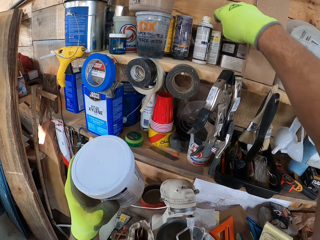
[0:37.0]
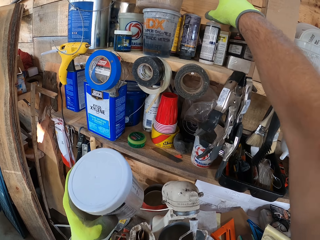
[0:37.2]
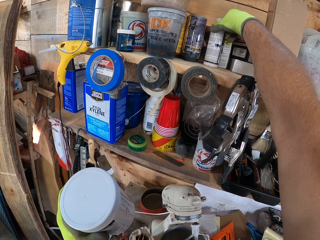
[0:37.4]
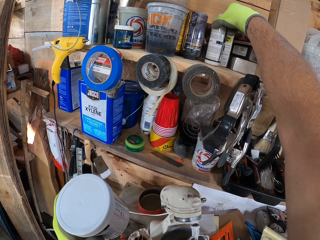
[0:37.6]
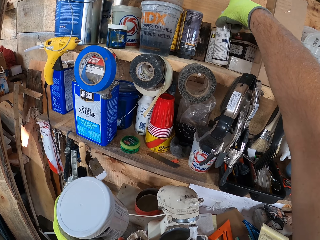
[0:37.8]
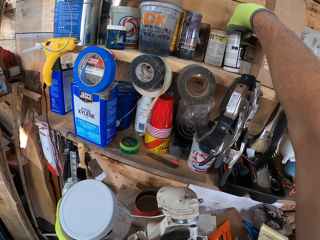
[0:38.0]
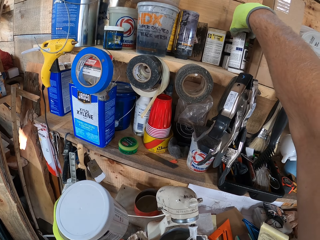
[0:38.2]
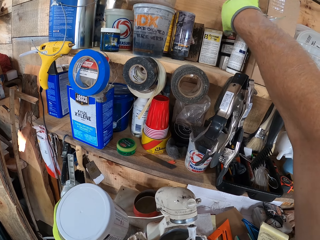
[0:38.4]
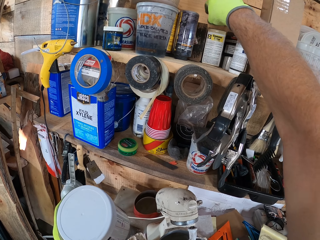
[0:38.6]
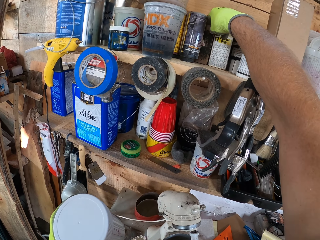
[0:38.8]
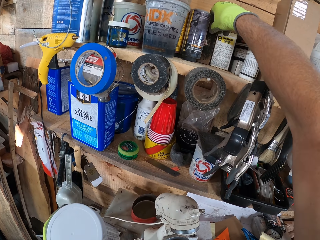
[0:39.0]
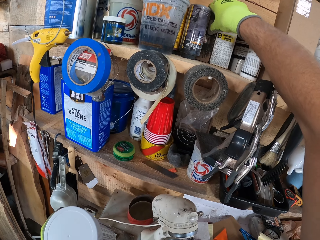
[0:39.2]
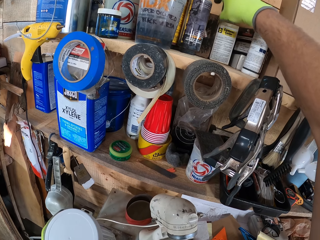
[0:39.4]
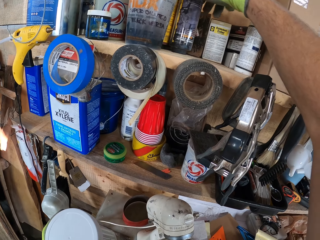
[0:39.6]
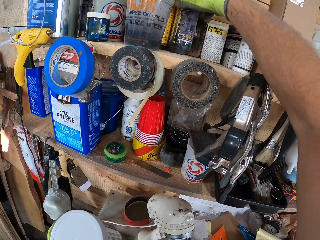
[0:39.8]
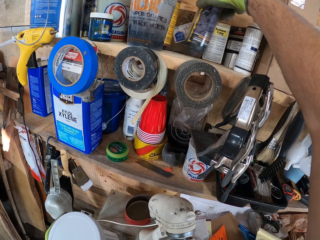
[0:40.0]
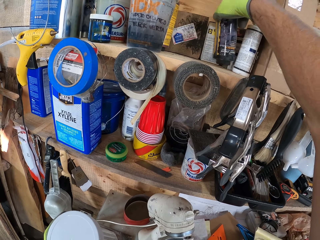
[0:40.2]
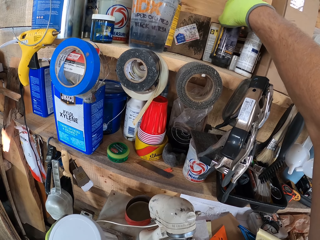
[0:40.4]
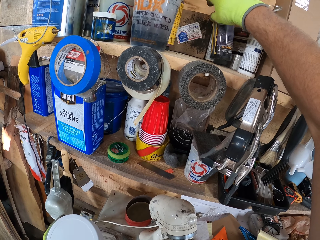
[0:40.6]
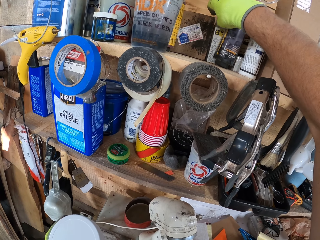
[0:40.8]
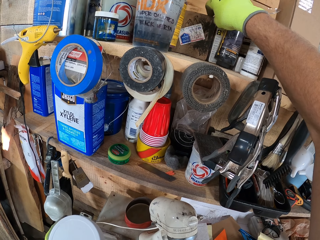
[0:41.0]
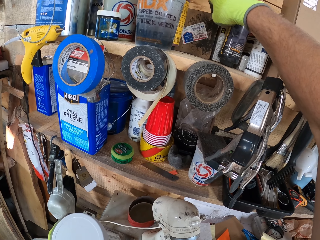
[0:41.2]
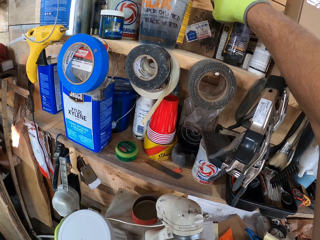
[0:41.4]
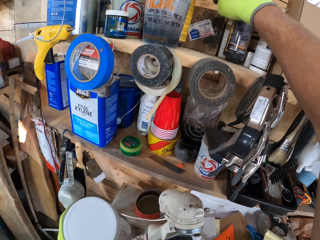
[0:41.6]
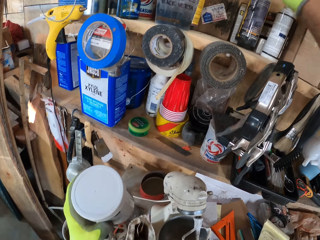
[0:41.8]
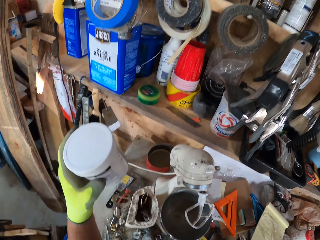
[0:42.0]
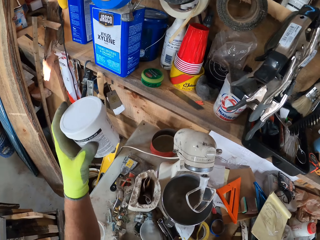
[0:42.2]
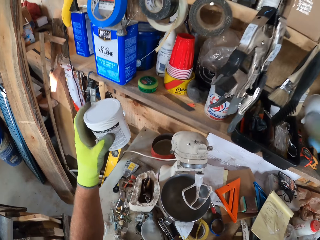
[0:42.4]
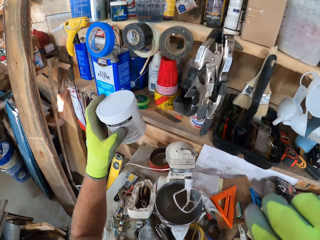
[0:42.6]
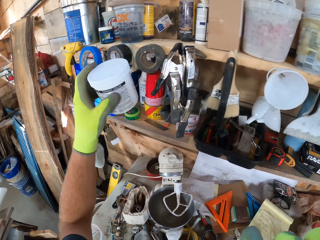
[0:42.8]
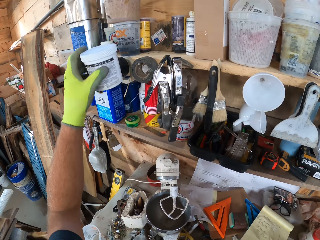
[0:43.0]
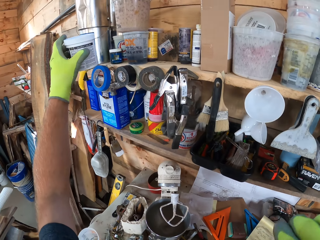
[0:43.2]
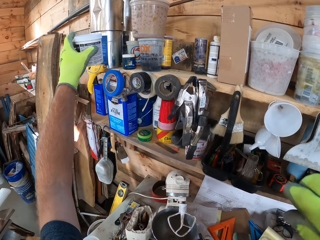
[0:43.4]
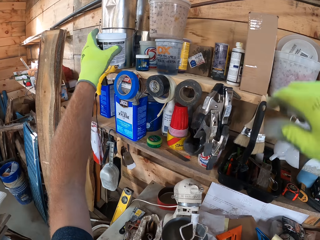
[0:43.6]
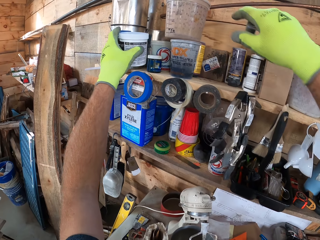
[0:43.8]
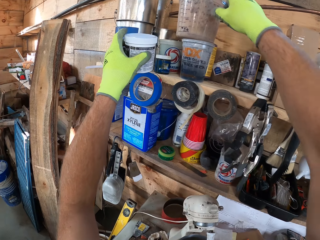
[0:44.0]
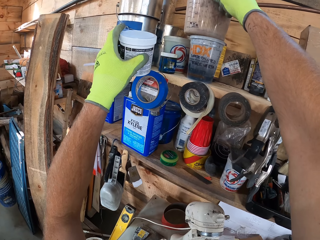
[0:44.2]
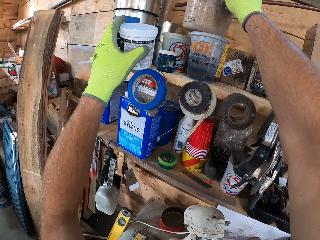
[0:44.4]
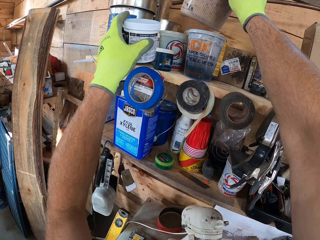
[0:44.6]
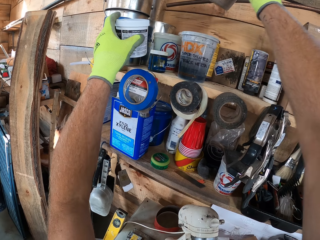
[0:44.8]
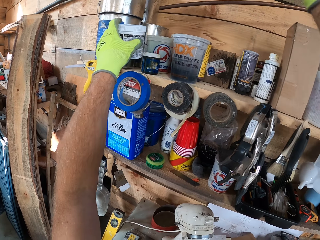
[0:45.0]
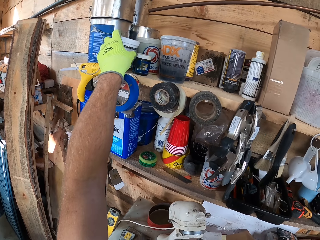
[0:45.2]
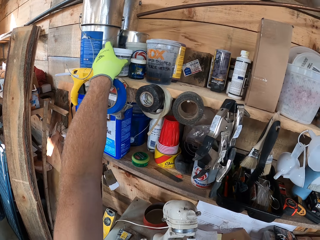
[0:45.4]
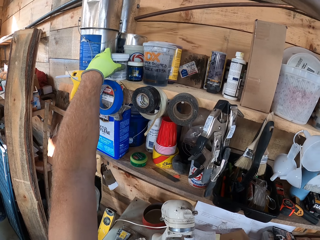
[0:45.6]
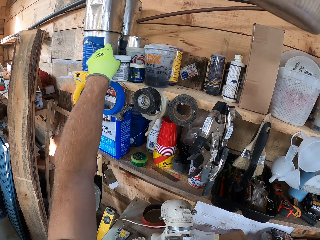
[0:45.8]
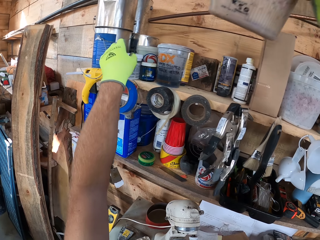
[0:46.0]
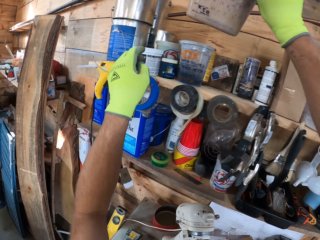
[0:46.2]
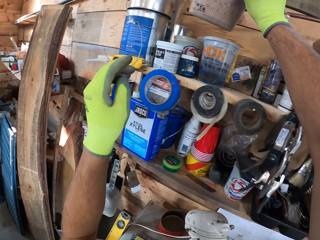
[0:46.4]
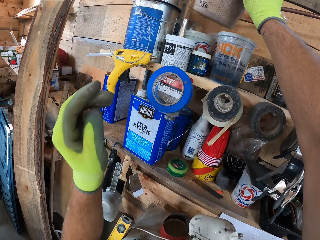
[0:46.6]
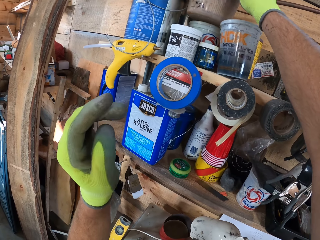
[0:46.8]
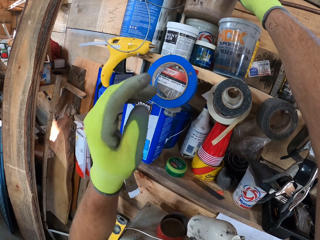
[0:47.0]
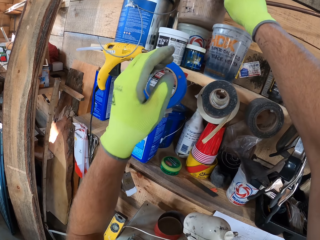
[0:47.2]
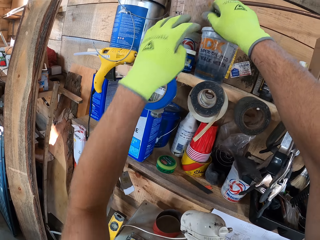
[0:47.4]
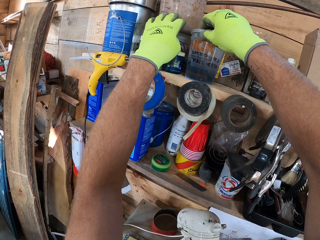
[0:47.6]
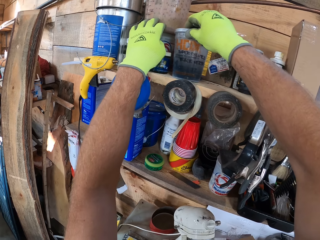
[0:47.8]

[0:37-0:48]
The camera wearer moves a spray can. They move a bottle on the shelf. They touch the carton box. They move the hand. They pick a tin. They put the tin on the shelf. They put the container on top of the other container.

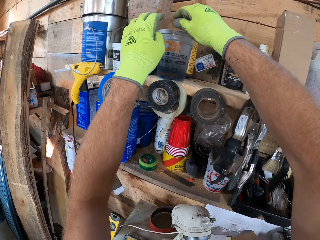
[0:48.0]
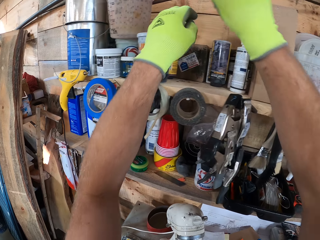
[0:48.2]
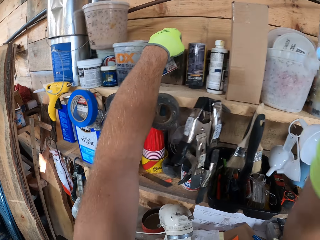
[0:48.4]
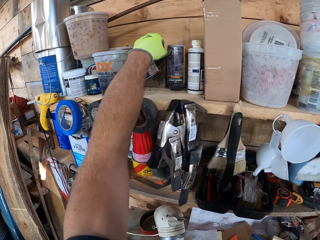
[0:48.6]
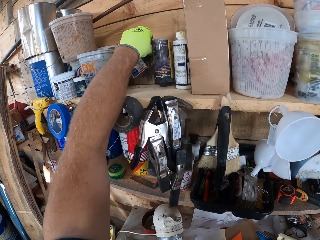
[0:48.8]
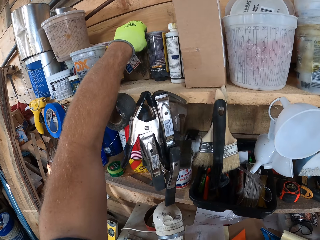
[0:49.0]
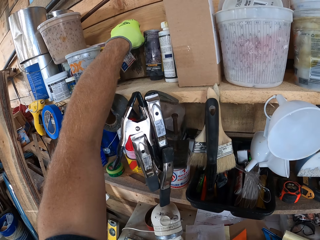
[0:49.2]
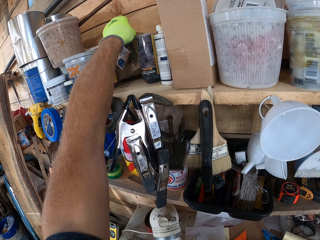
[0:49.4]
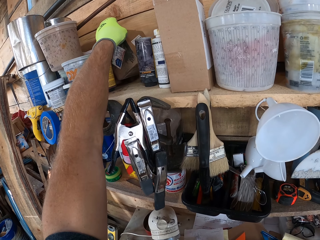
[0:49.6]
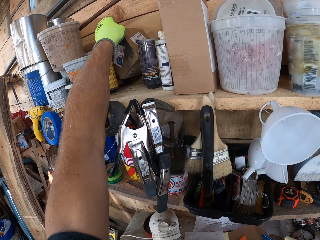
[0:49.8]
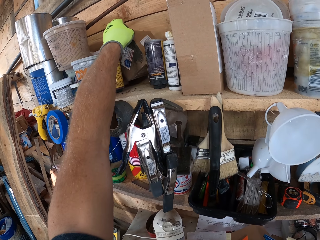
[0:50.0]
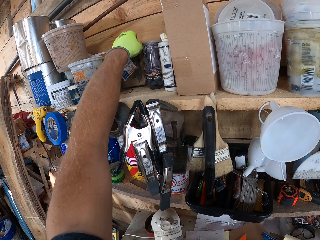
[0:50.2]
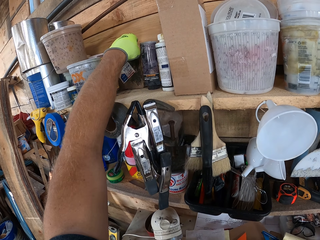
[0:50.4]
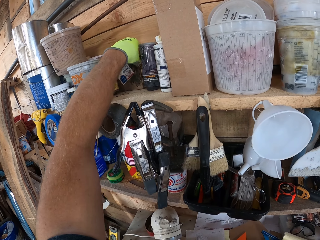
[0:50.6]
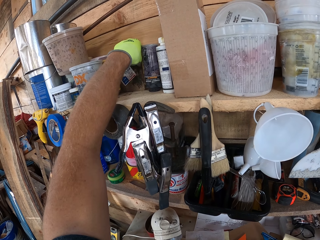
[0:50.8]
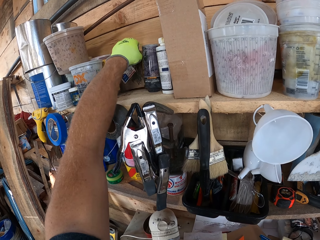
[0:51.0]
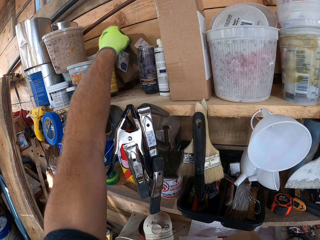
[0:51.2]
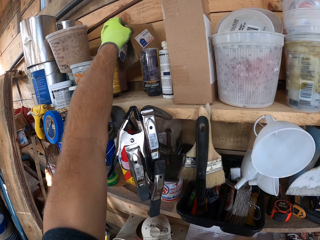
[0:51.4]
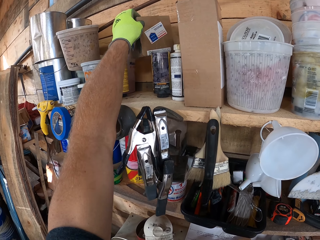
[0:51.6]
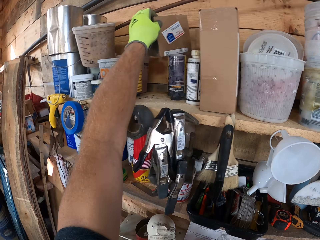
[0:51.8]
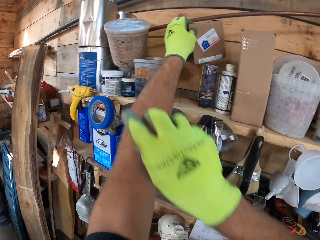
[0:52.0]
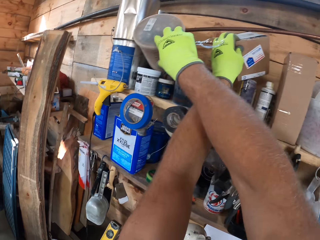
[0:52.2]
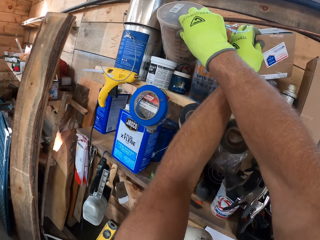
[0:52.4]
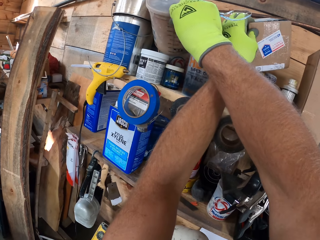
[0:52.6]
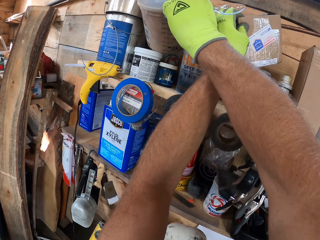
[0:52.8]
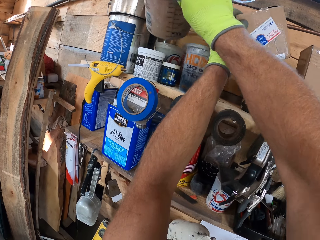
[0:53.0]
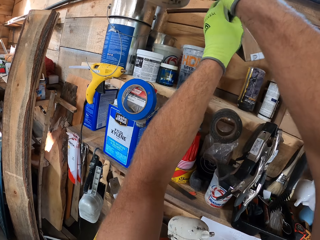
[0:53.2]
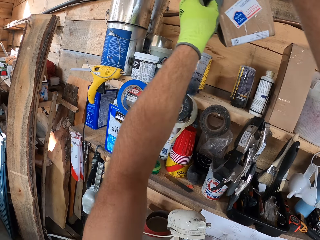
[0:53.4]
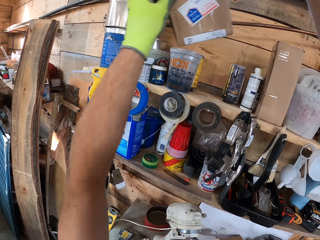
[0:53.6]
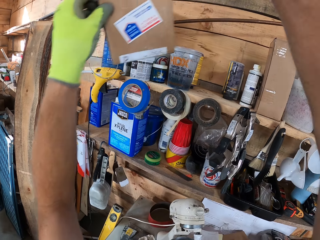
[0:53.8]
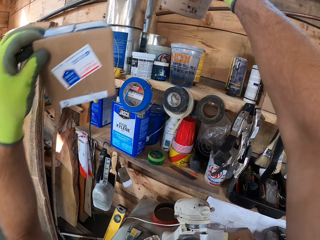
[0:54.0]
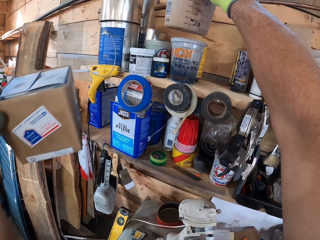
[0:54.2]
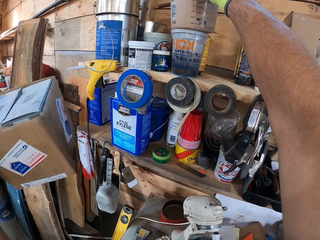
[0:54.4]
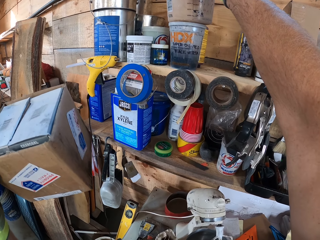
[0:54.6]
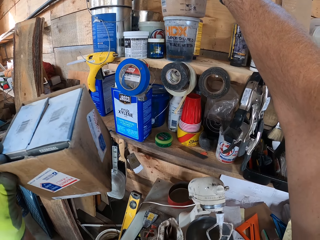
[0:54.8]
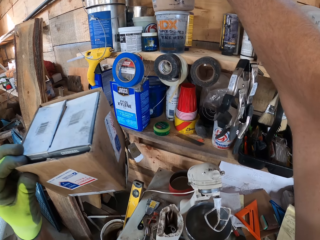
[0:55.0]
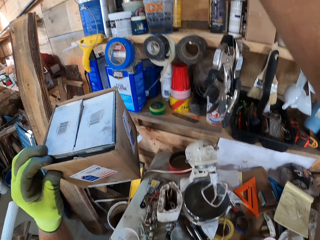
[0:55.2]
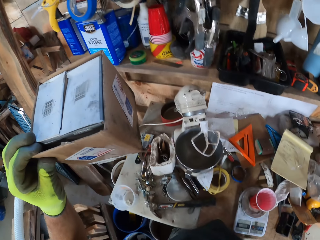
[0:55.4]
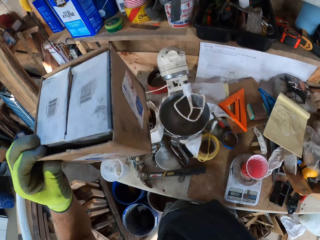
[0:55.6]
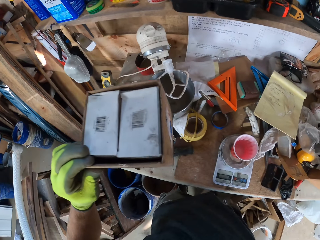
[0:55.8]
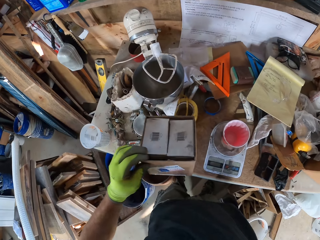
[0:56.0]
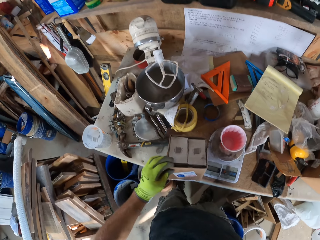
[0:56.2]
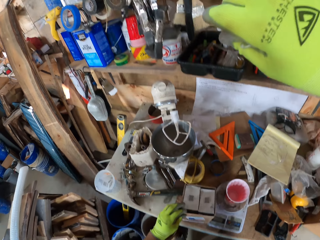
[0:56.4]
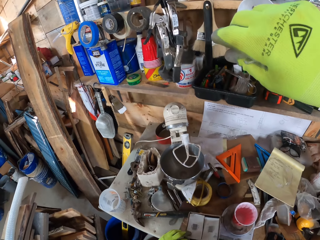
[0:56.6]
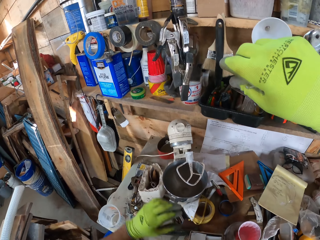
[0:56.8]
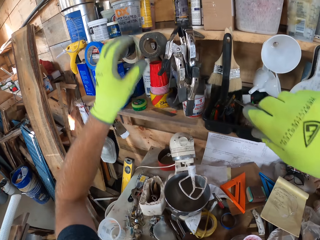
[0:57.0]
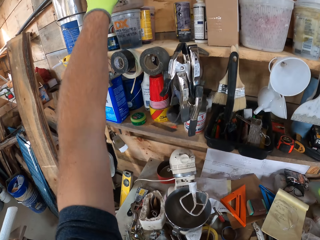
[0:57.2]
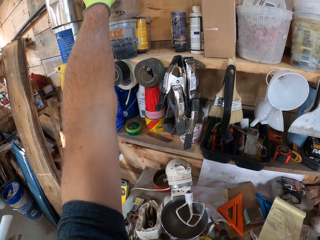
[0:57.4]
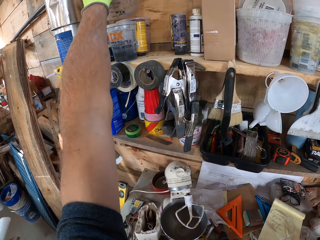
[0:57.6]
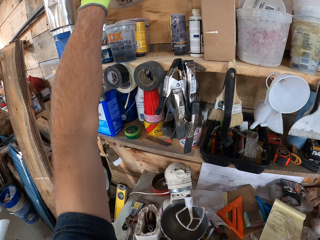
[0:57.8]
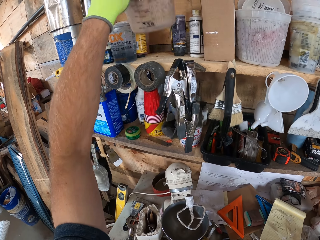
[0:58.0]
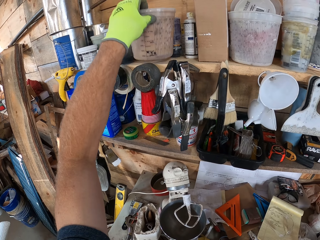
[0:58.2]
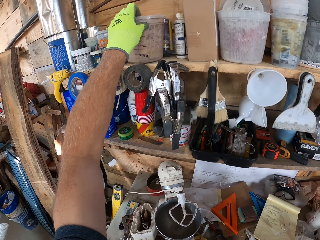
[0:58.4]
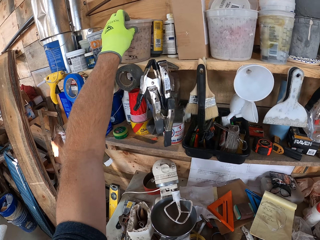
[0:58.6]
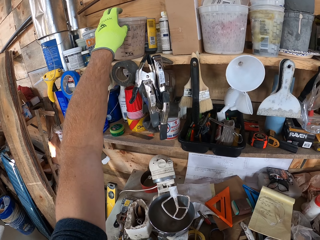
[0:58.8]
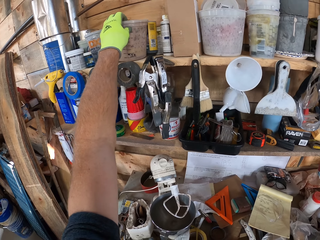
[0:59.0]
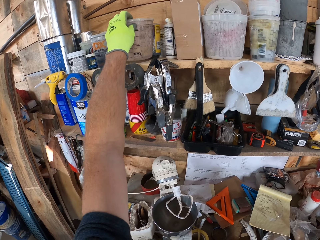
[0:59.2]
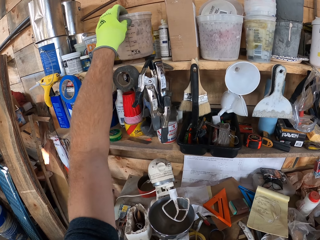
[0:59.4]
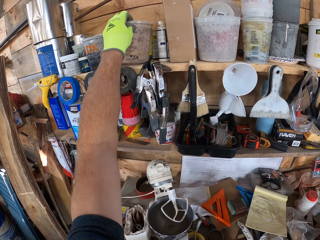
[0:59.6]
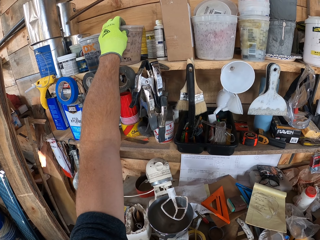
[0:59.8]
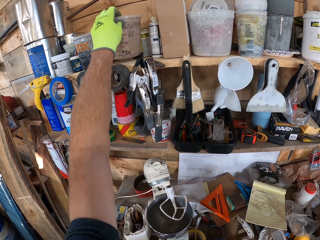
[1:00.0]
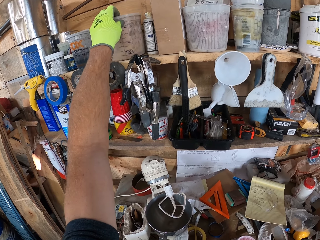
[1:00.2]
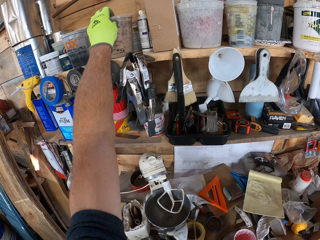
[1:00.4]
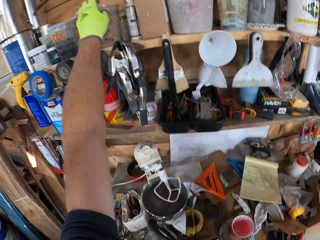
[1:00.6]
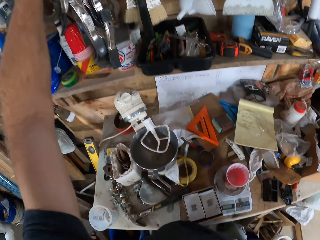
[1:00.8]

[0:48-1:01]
The camera wearer touches the container. They lift the carton box. They put the box on the shelf. They lift the carton box. They pick a tin. They put the tin on top of a tin. They put the carton box on the shelf. They pick the tin. They move the container. They put the tin on the shelf.
